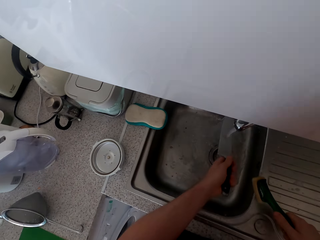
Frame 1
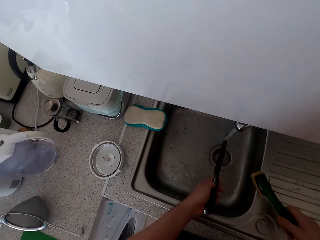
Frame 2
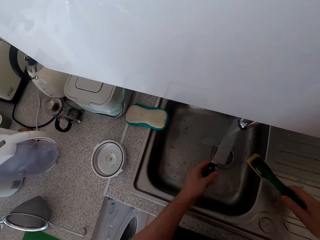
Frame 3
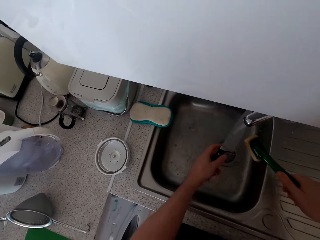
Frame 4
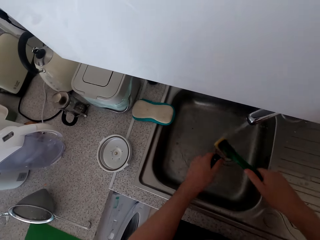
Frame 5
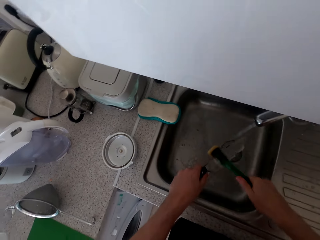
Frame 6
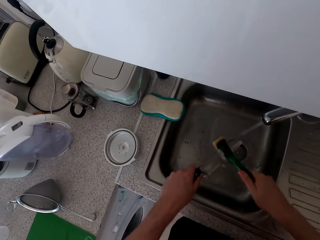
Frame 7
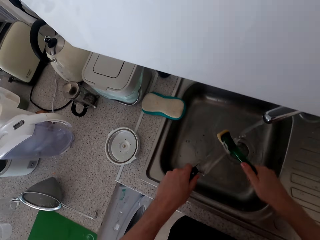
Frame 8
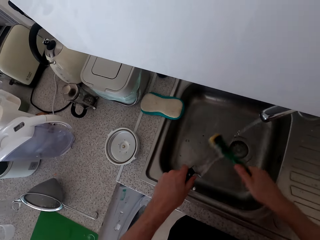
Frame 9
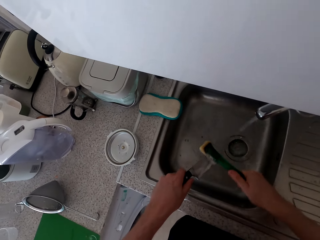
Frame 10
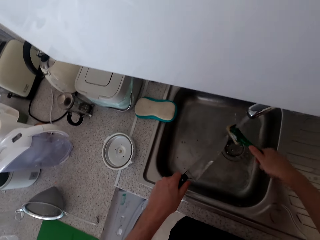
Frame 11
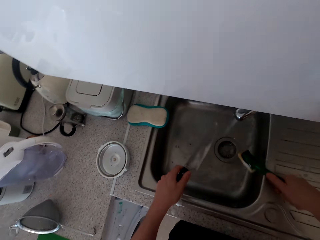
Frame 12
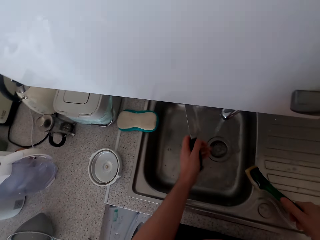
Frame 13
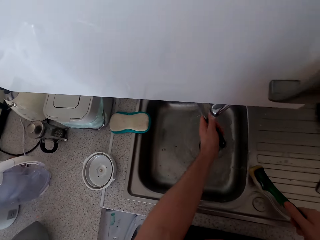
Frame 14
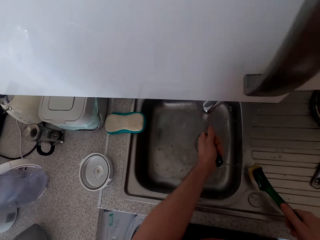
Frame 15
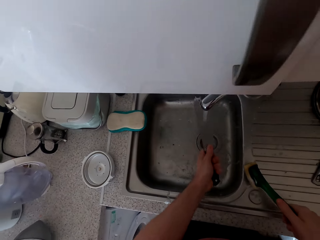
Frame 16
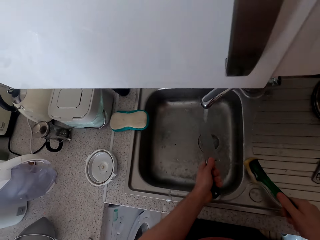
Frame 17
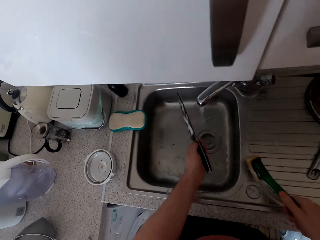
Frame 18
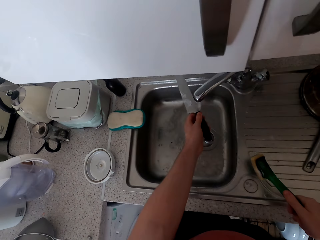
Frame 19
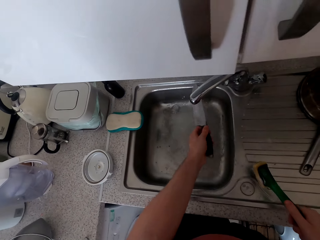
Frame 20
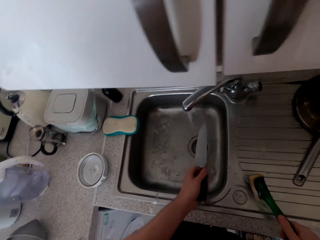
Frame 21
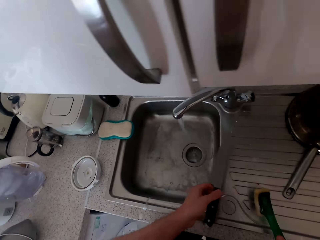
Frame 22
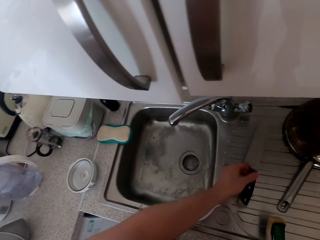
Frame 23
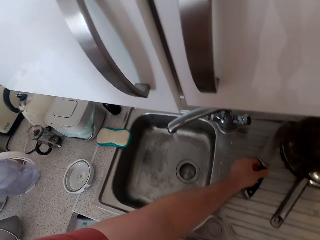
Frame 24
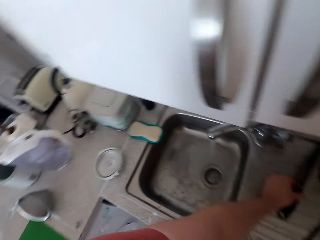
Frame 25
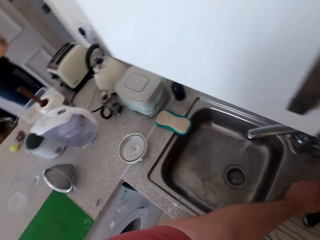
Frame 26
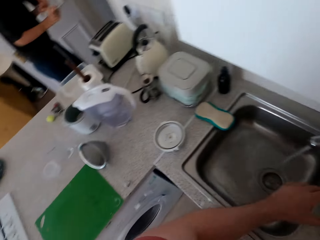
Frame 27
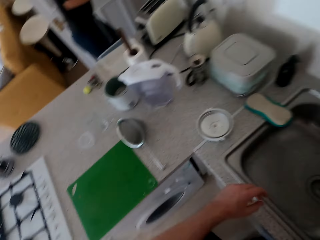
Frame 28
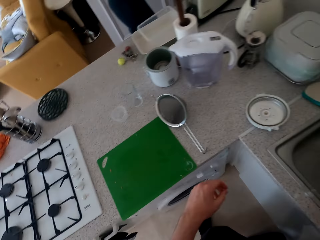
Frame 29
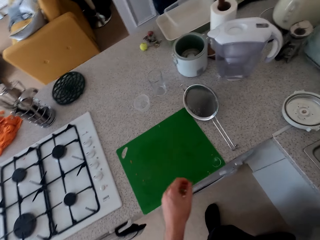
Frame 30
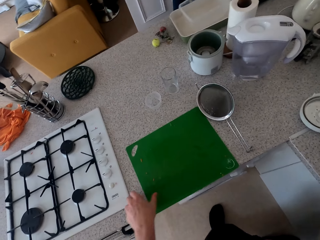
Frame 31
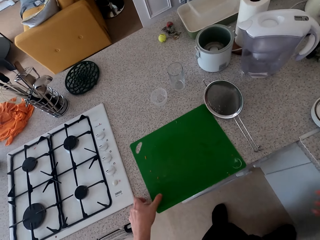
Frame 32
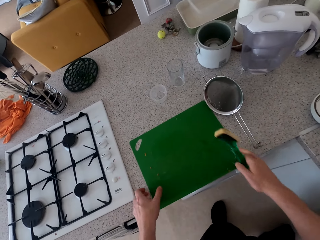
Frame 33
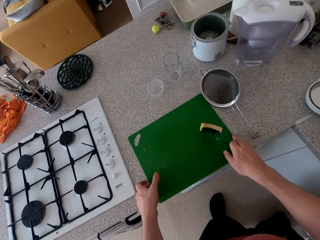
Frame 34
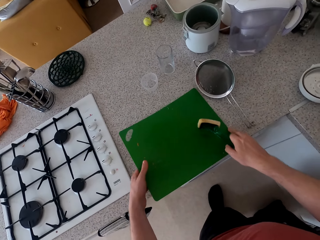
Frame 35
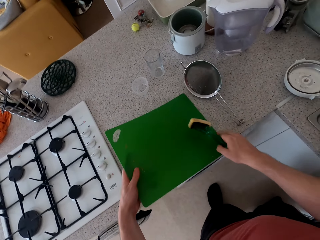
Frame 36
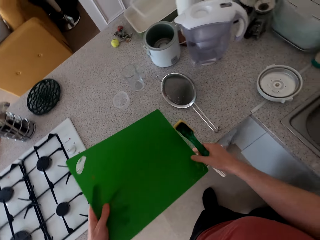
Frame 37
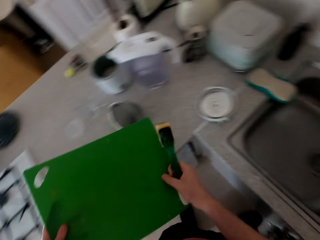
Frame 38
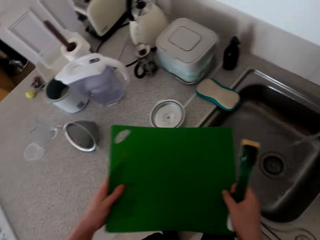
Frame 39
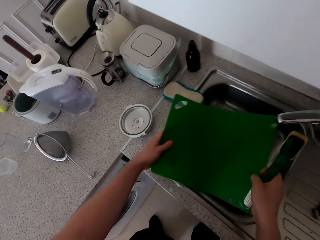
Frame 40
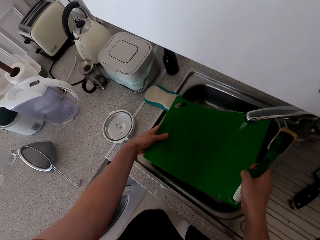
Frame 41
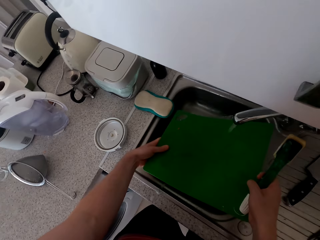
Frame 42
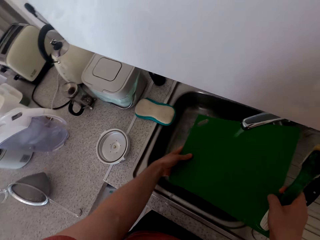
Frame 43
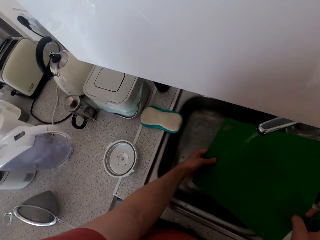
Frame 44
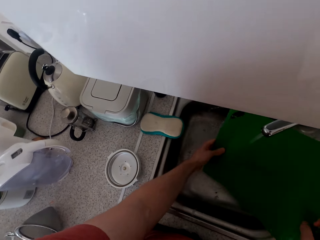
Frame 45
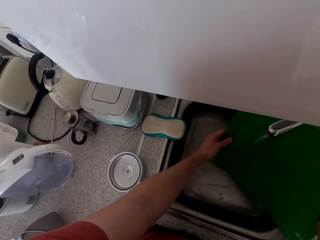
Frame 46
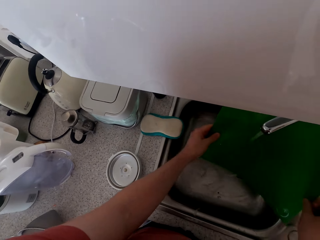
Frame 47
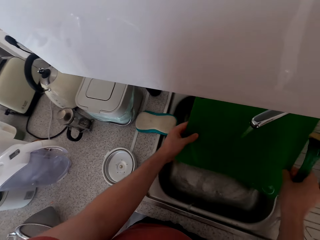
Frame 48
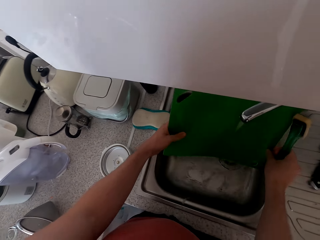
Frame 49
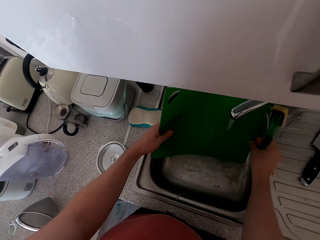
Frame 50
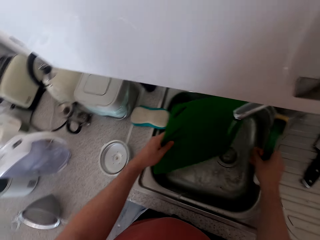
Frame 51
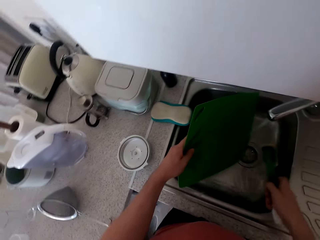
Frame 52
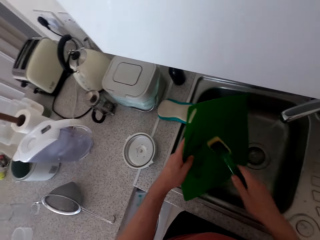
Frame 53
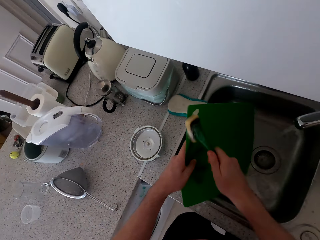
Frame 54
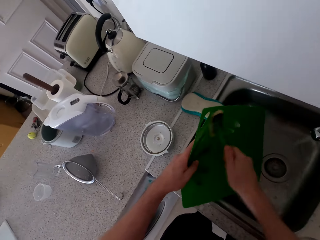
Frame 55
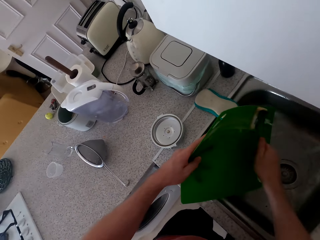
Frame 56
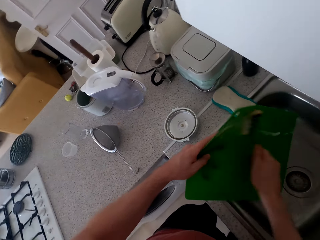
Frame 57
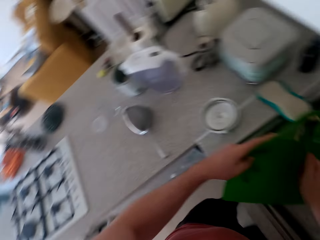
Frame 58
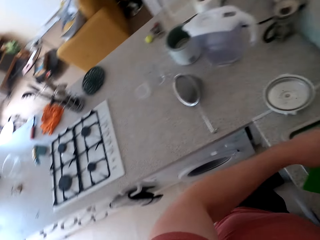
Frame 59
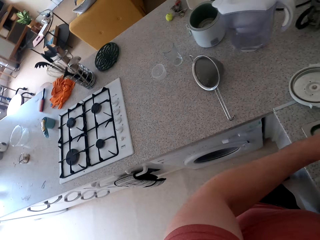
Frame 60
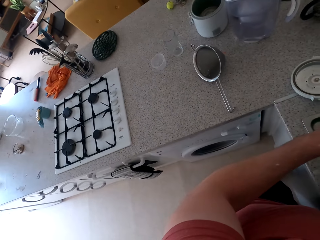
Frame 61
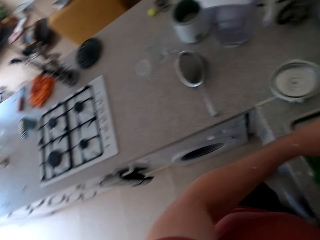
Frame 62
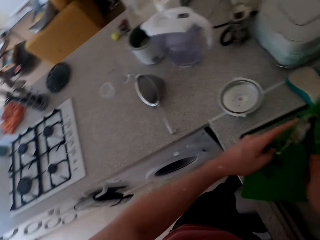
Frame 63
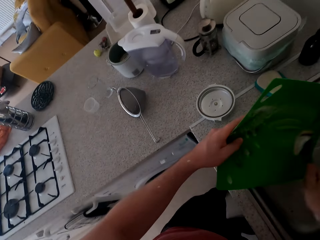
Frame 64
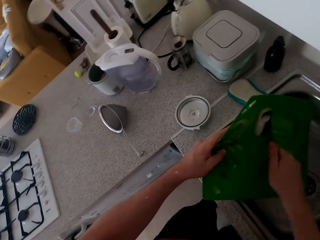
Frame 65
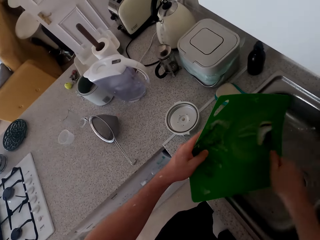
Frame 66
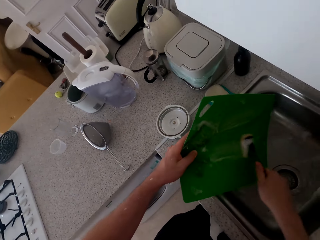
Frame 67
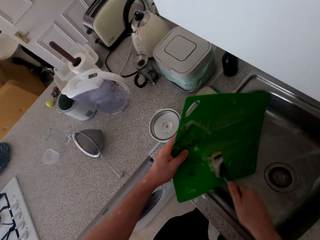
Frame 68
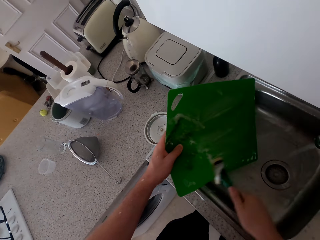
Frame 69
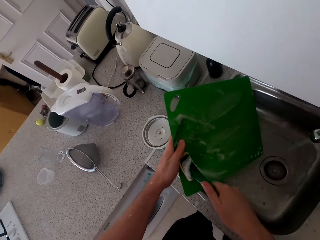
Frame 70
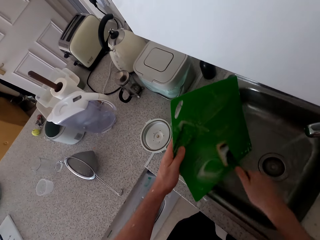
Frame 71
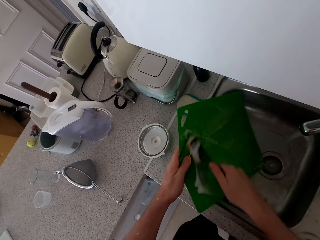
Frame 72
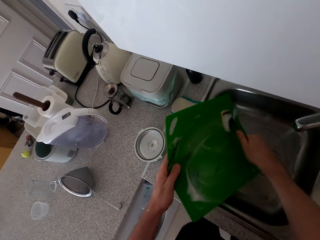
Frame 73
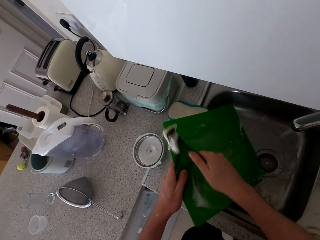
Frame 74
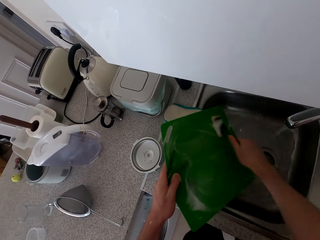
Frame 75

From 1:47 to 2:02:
The camera wearer puts a knife on the sink. They take a chop board and wash the chop board.

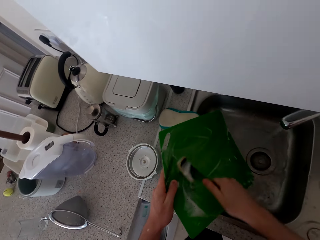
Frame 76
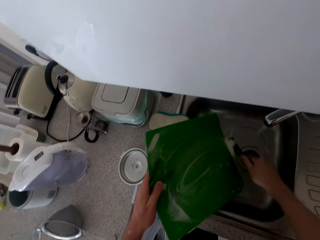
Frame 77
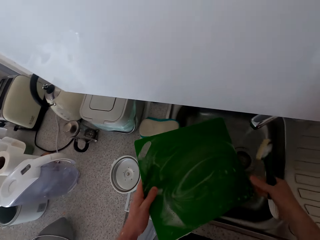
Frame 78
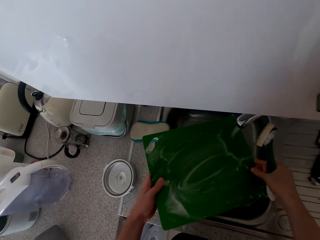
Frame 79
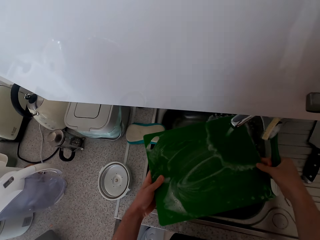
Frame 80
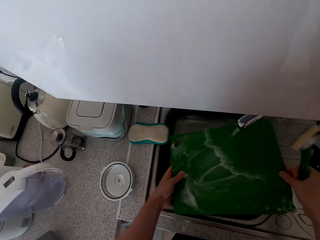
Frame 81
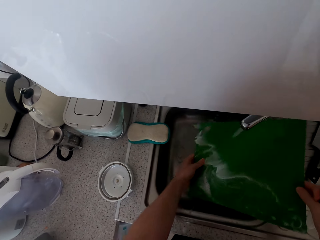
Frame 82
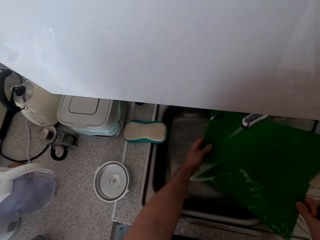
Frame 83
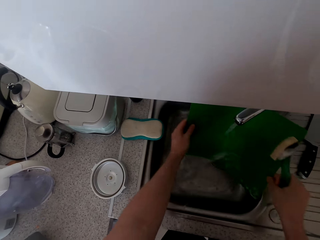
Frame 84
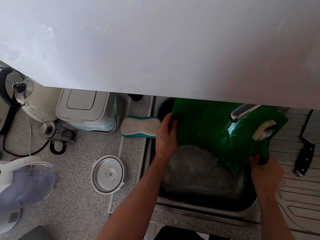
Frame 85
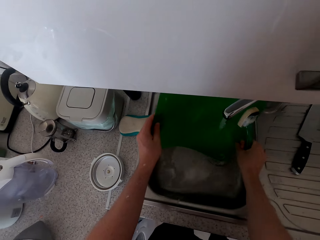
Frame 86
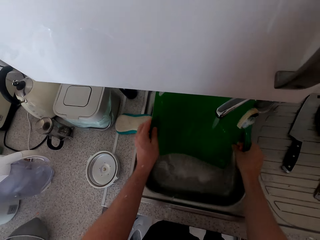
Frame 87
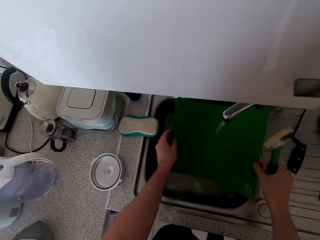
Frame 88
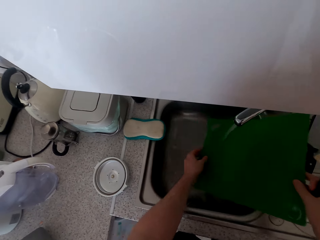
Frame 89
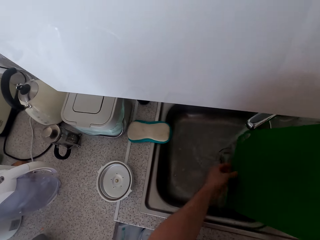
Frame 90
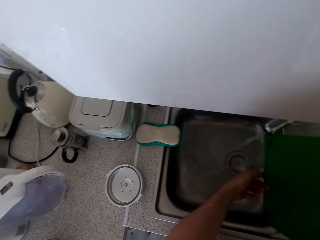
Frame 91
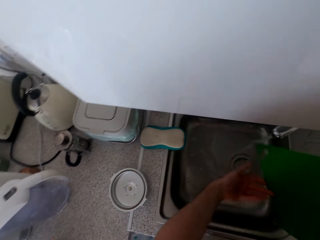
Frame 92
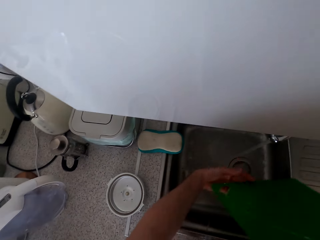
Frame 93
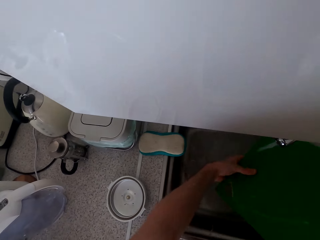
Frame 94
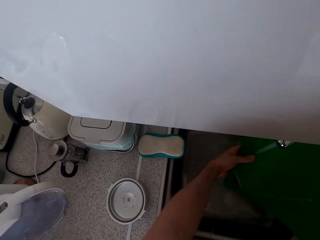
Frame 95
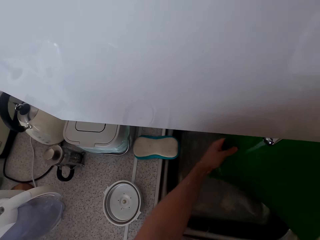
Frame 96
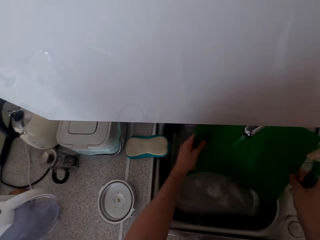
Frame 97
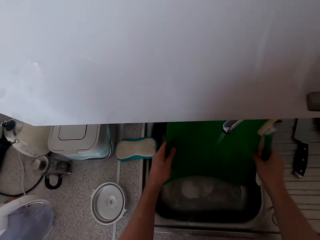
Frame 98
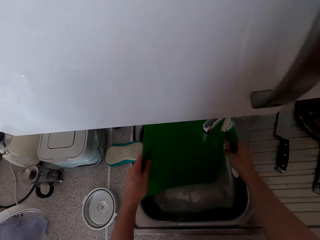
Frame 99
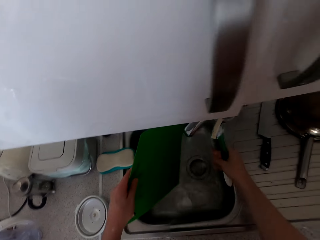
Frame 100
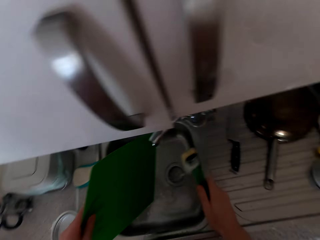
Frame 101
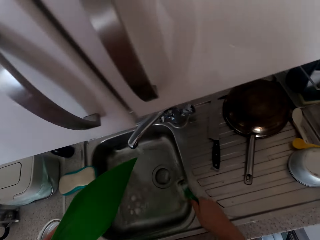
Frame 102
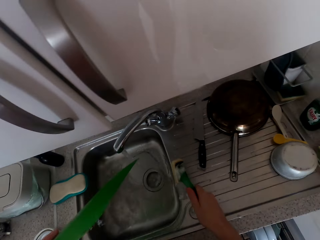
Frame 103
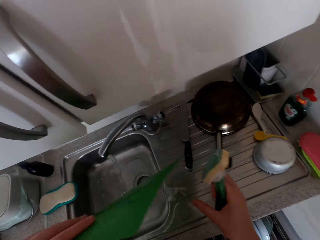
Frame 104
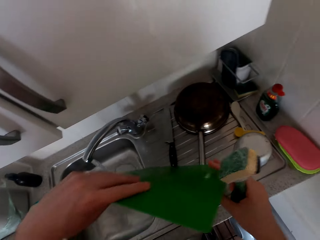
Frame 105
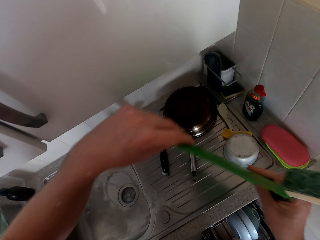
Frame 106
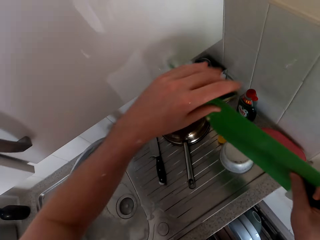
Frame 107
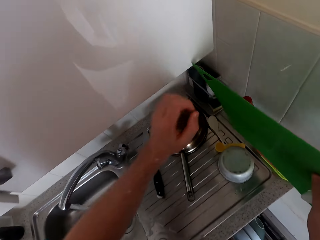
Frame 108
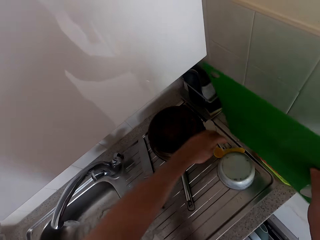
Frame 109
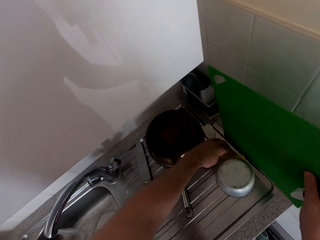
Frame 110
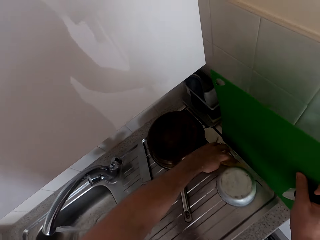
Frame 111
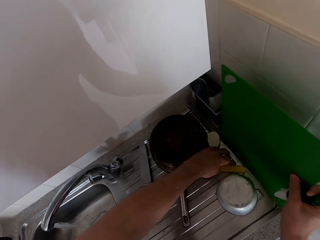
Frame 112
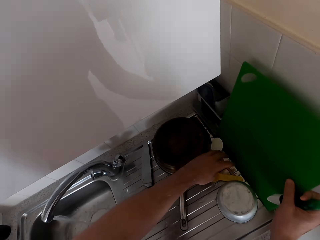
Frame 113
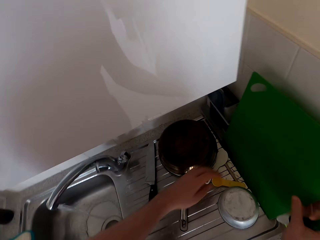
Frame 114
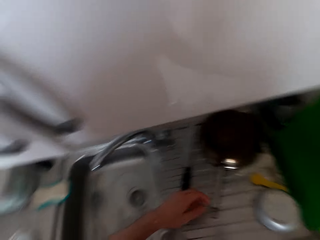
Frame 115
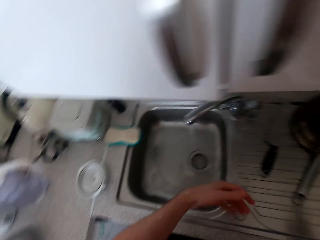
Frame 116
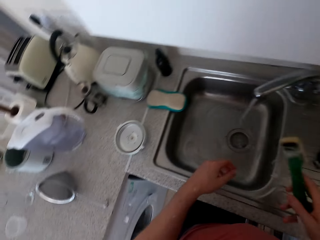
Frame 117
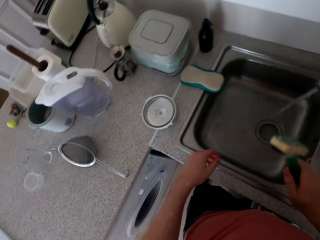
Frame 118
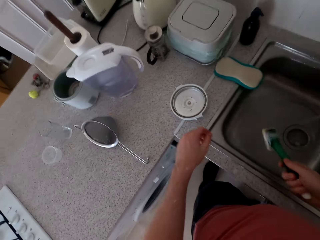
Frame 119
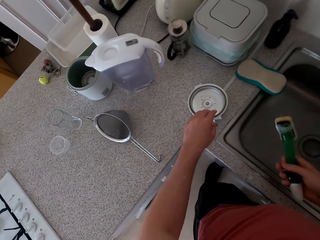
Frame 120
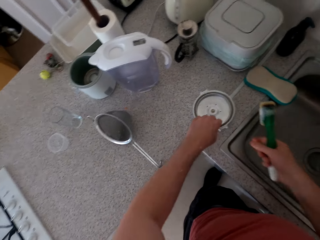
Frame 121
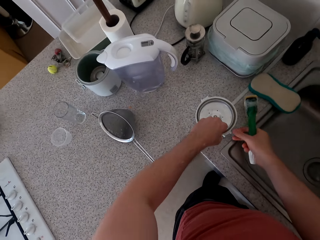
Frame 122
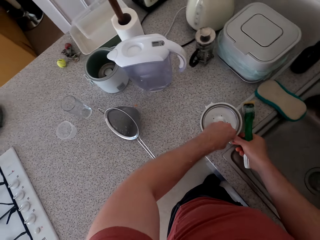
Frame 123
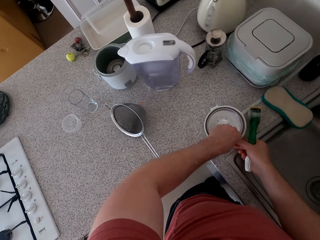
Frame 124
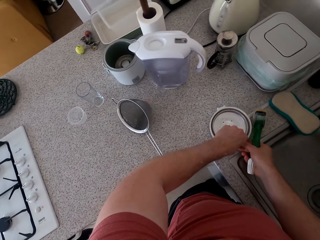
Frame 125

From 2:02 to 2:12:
The camera wearer puts the chop board on the sink, on the side.
